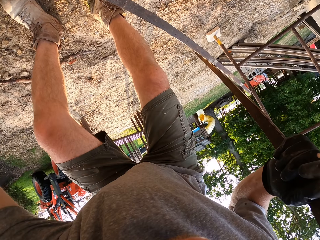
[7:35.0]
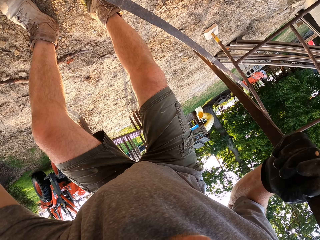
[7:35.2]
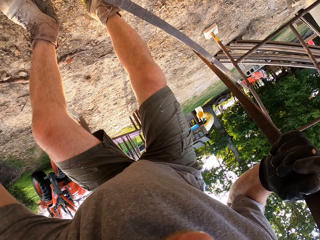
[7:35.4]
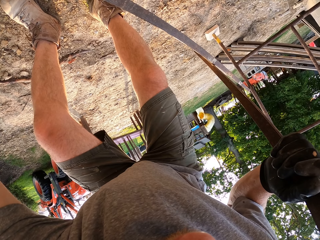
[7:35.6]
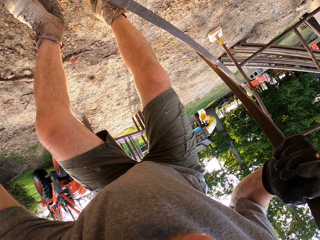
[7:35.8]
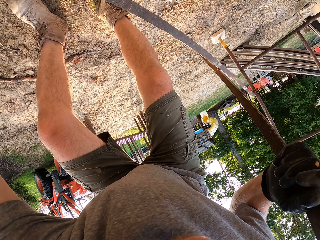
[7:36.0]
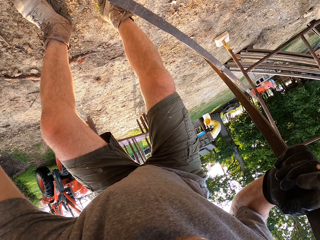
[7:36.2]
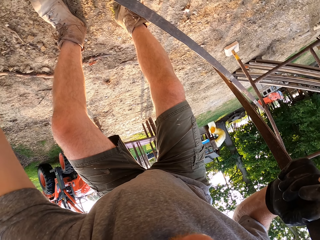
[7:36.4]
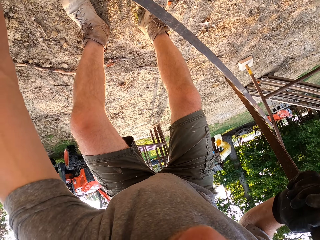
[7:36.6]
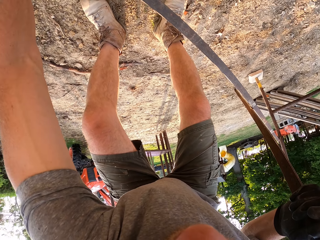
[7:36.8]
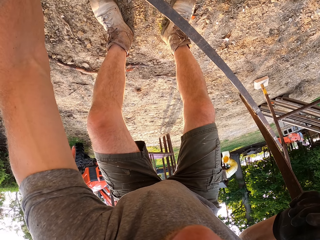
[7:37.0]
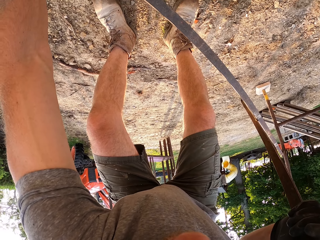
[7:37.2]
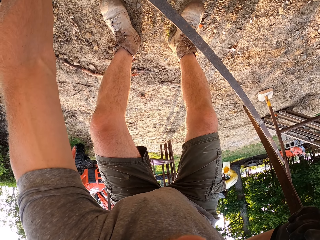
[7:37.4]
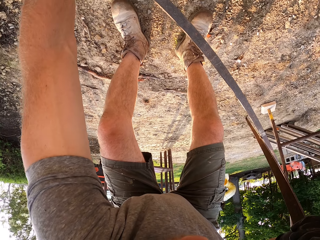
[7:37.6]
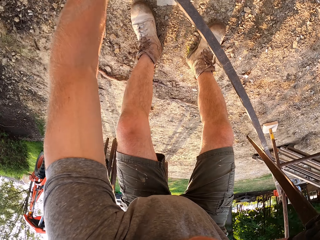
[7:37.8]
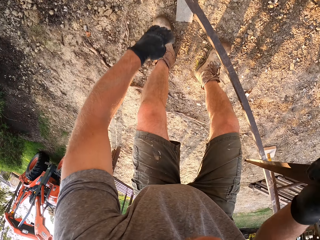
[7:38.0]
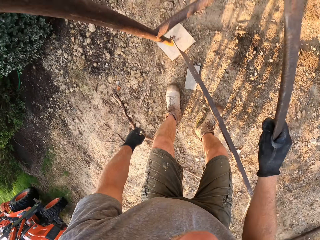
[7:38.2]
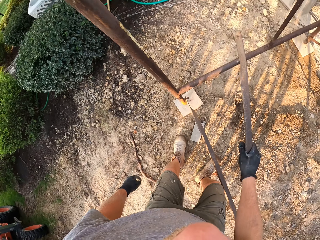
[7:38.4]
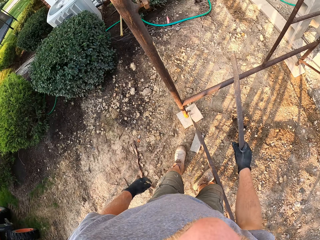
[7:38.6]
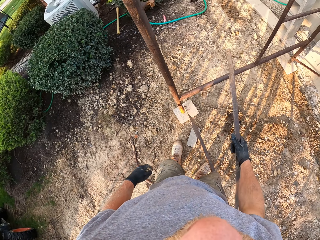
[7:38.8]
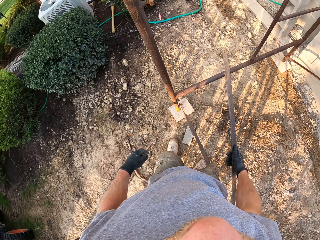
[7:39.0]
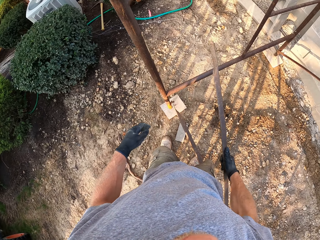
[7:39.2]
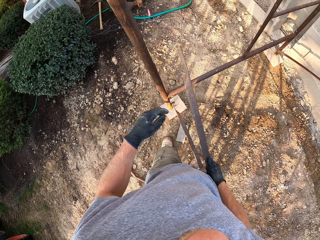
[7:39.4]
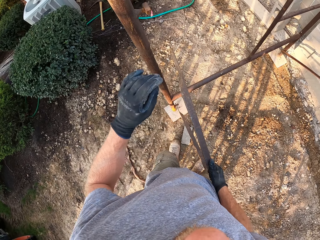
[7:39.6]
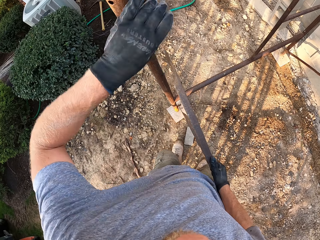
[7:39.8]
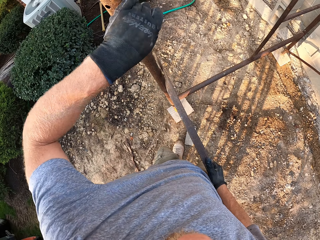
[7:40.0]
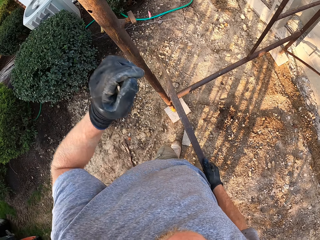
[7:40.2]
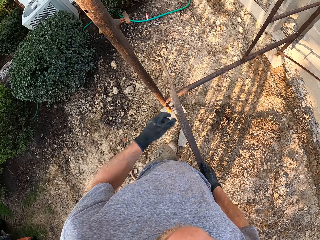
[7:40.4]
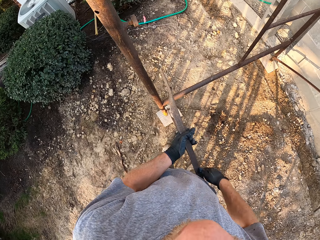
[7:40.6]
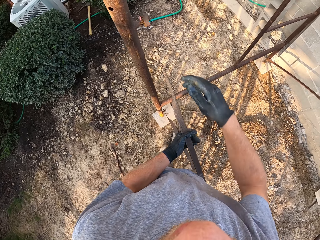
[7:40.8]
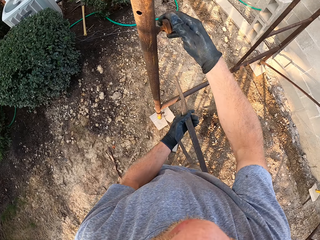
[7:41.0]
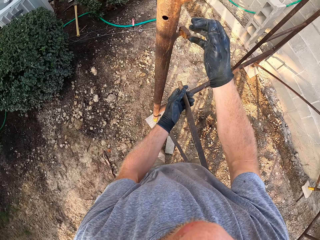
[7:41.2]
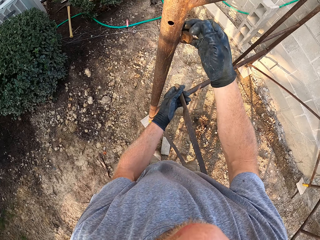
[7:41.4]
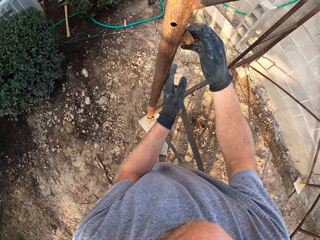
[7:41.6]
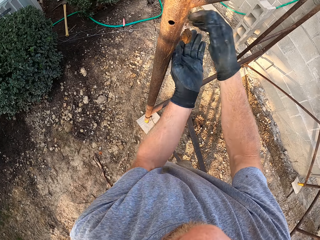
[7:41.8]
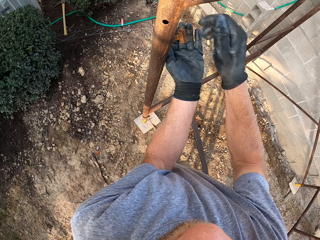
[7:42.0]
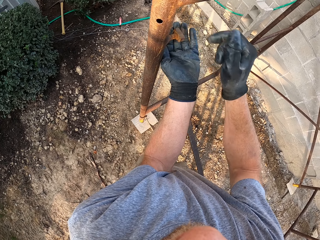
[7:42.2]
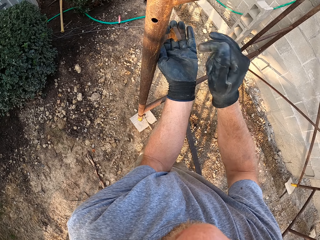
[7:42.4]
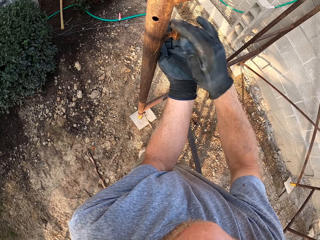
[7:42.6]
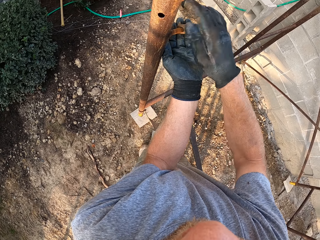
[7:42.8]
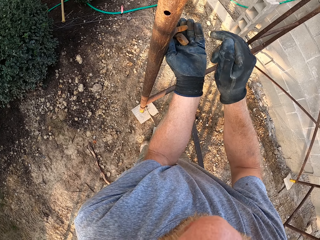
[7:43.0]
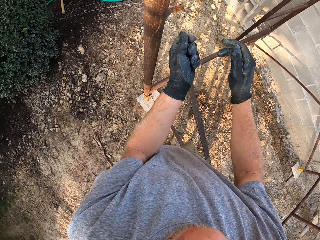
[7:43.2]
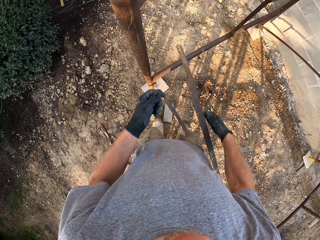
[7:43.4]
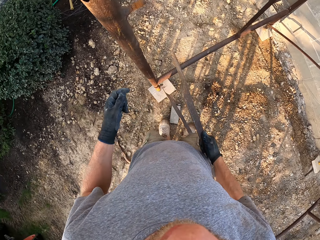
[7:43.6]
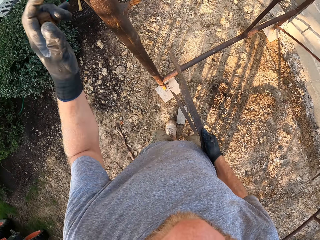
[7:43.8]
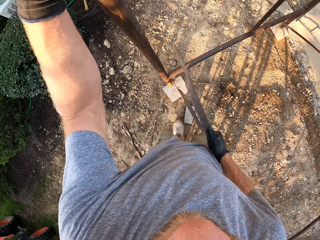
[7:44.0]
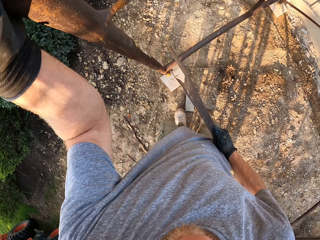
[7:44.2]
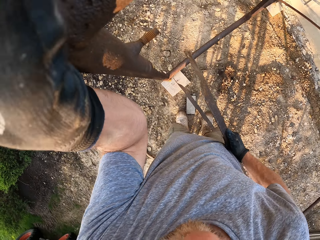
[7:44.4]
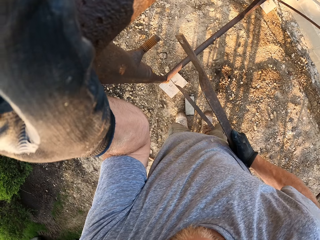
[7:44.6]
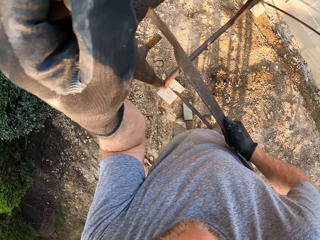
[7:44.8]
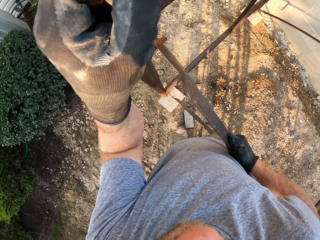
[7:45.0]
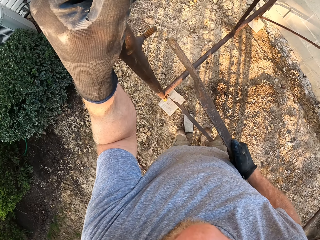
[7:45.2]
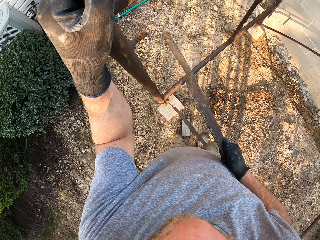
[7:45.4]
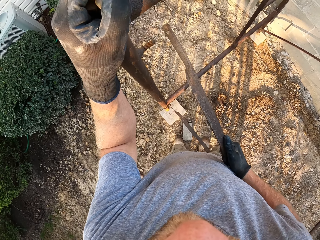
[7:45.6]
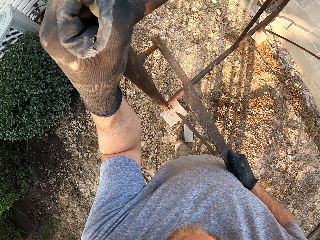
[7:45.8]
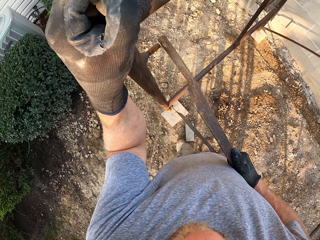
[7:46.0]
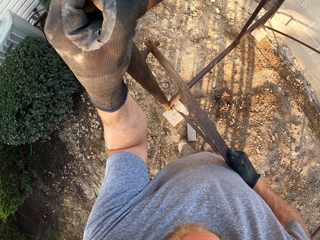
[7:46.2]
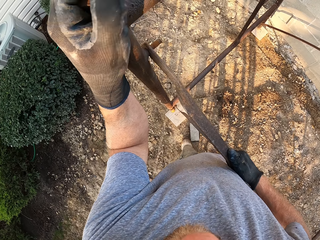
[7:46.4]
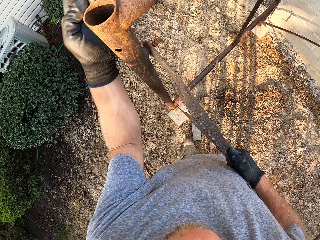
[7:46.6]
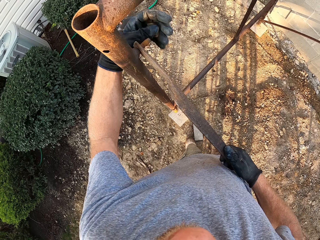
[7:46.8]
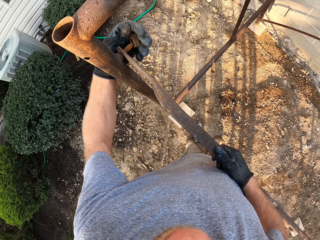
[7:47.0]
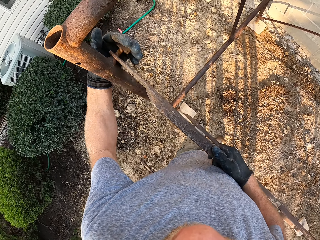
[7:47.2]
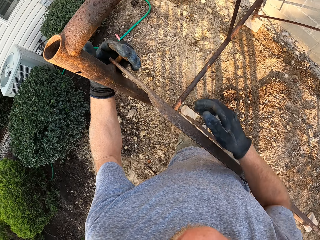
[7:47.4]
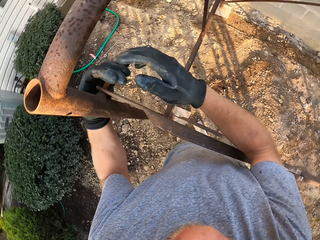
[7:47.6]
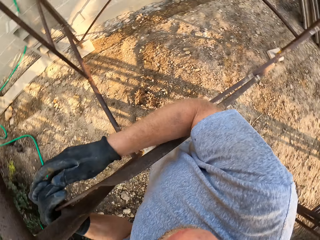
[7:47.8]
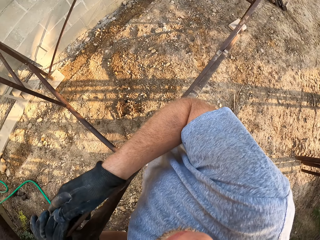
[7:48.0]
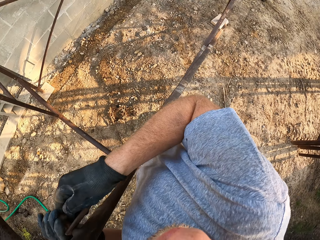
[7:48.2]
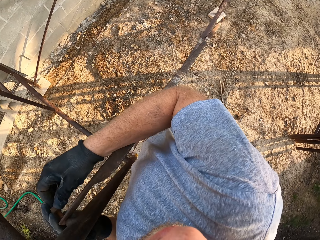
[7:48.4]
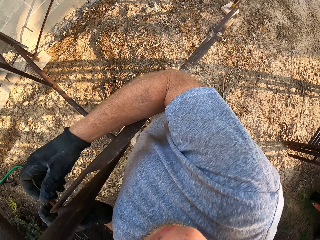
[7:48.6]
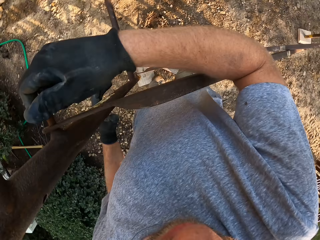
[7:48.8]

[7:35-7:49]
The camera wearer touches a hook on the rack with his left hand. He unscrews a bolt nut on the hook. He fixes the ladder. He hangs the second rod on the hook. He fastens the bolt nut on the hook.

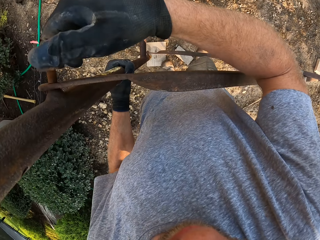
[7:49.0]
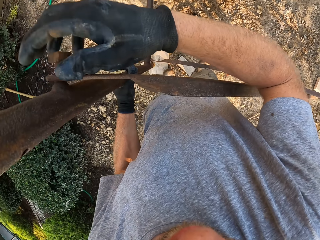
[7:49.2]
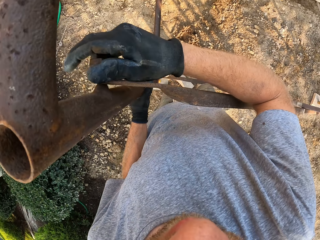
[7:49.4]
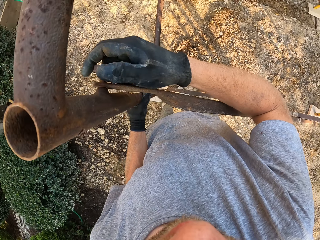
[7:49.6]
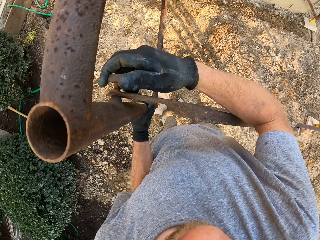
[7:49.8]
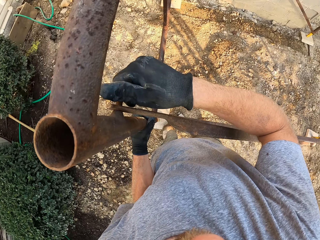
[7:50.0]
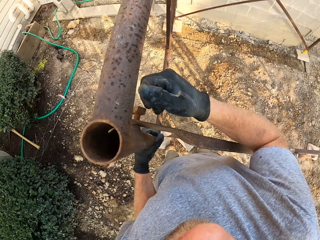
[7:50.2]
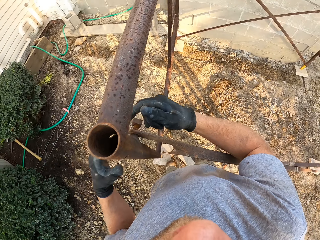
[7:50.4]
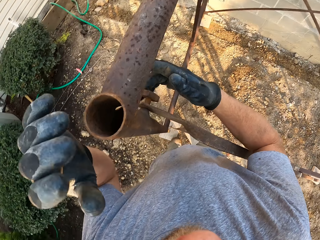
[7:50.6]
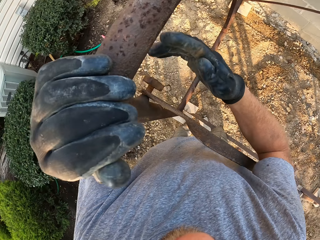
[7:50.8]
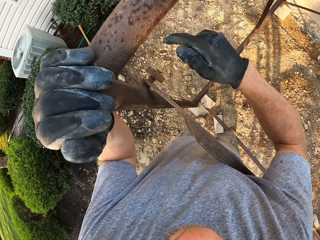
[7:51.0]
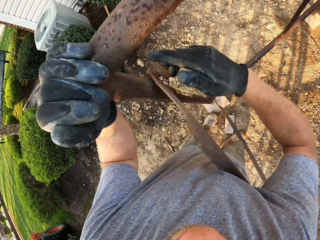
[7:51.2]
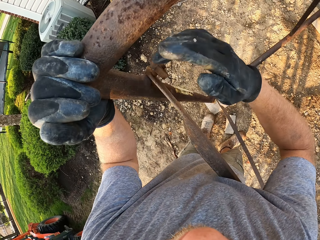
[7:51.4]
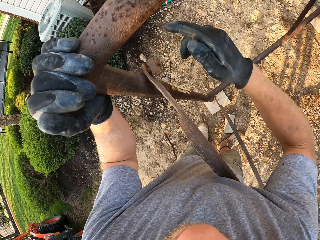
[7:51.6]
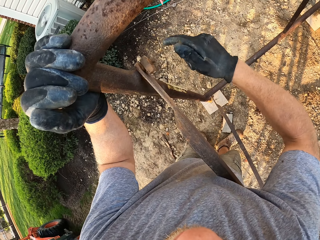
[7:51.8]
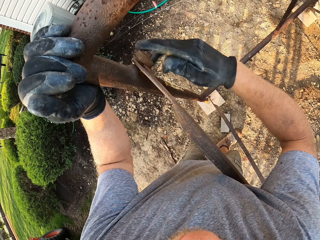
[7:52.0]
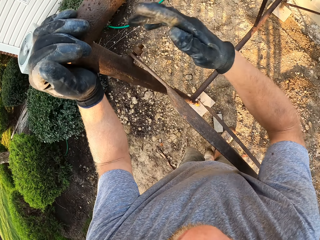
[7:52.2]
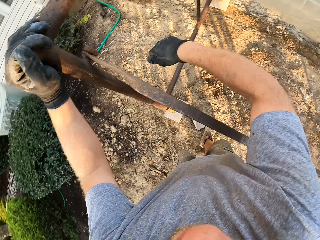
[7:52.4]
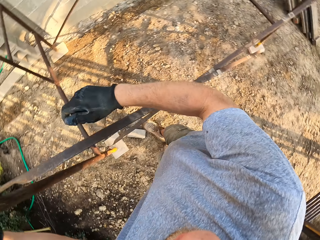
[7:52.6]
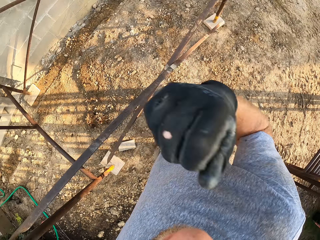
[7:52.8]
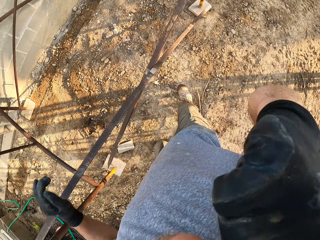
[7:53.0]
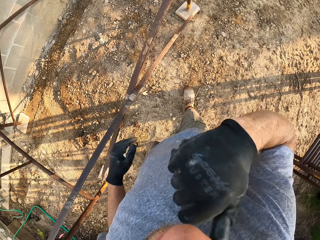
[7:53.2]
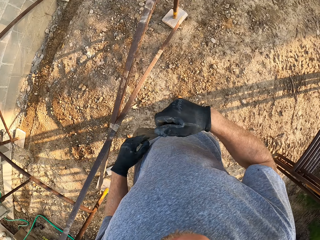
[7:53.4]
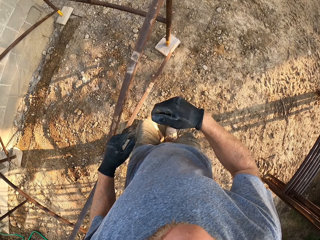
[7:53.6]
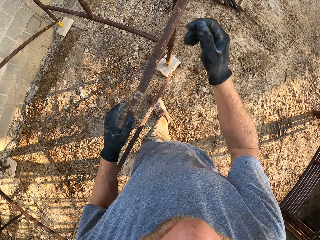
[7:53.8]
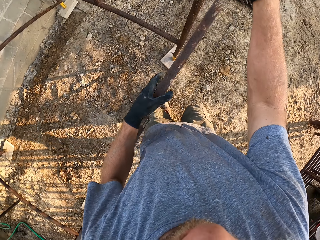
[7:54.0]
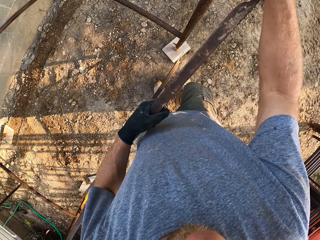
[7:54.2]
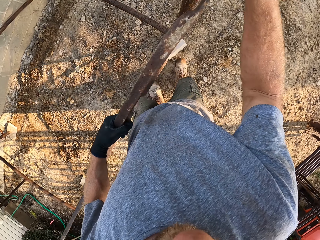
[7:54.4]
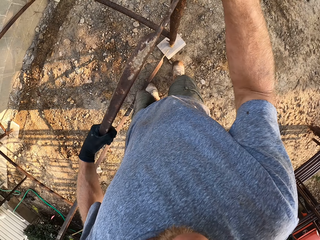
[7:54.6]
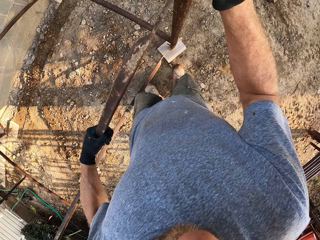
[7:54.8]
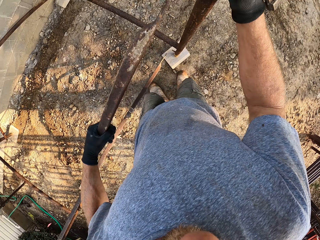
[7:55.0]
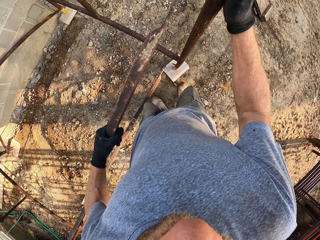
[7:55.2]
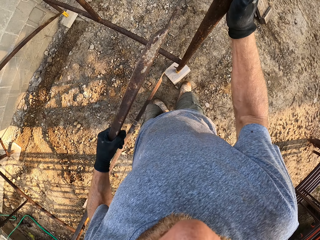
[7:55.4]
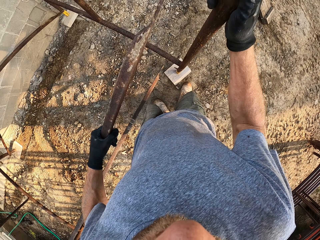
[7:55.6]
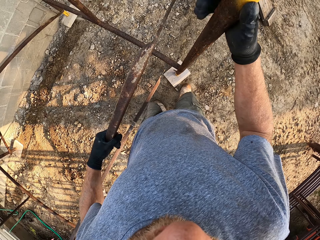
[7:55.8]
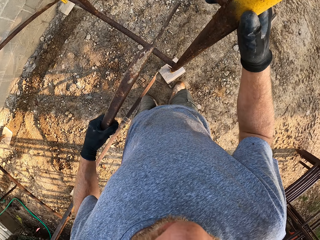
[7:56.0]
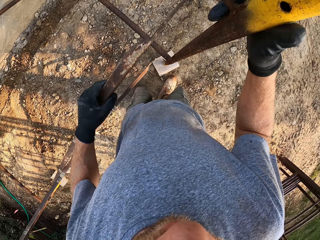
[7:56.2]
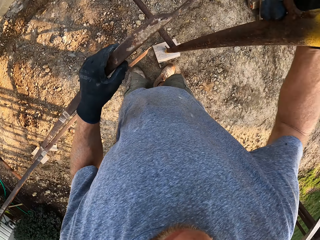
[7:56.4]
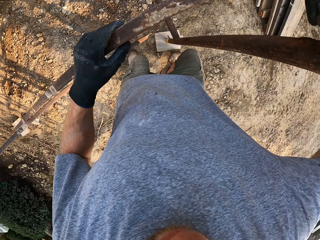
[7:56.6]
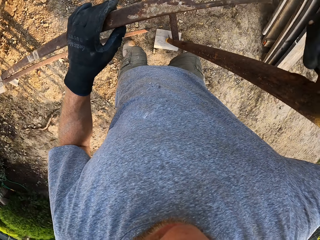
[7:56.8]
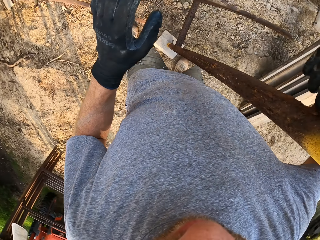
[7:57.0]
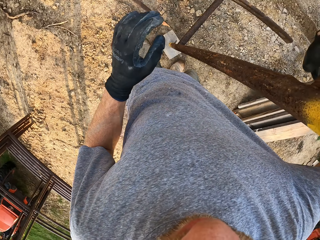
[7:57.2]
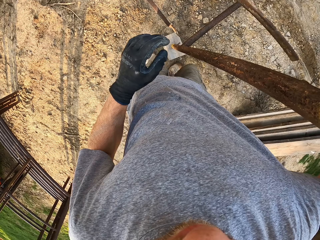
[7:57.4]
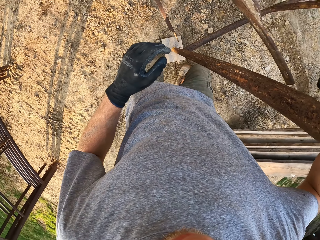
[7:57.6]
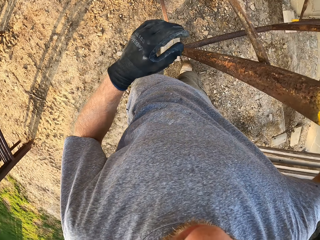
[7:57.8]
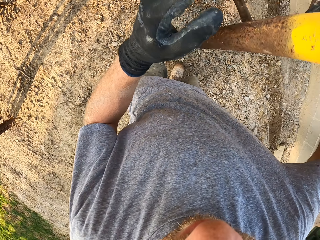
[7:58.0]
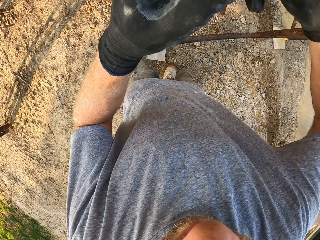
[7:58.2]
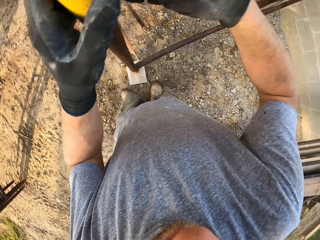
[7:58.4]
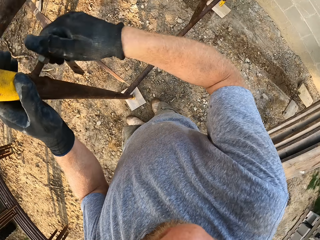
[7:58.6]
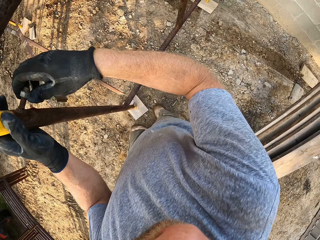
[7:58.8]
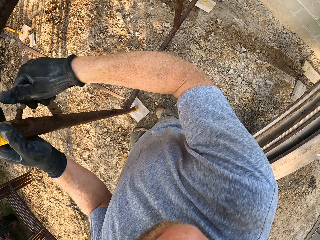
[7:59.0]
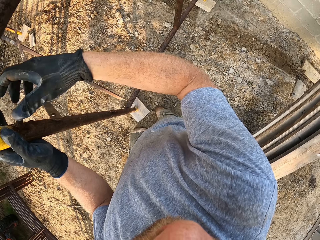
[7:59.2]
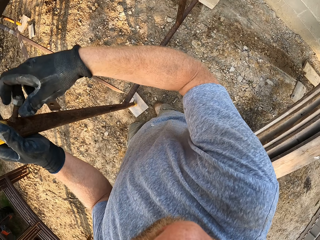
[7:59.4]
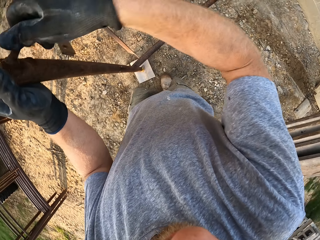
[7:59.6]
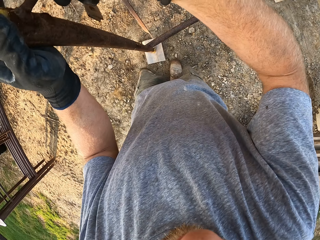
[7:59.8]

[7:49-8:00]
The camera wearer raises his right hand to his face. He touches a rod on the rack. He unscrews a nut on a hook on the rack.
